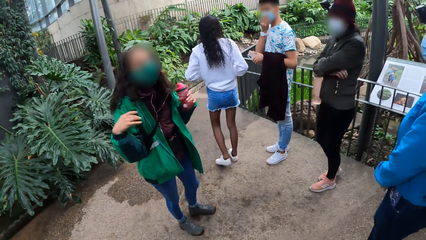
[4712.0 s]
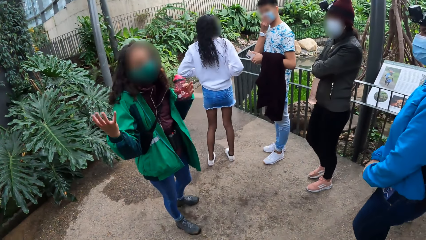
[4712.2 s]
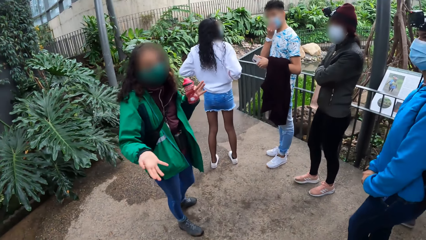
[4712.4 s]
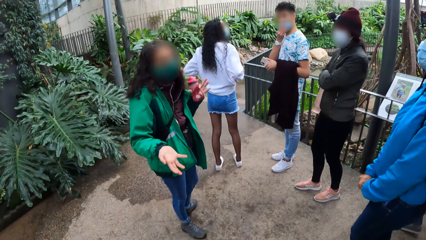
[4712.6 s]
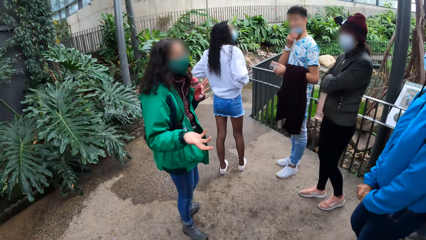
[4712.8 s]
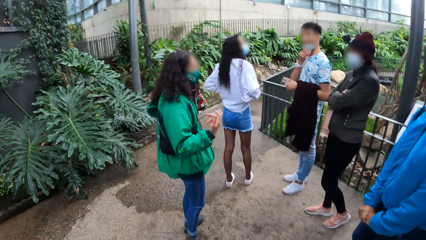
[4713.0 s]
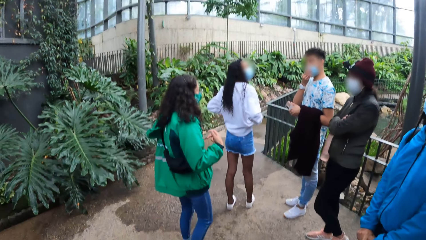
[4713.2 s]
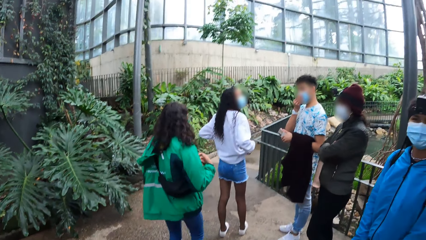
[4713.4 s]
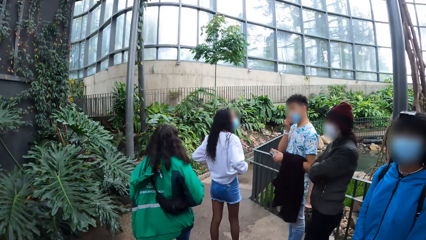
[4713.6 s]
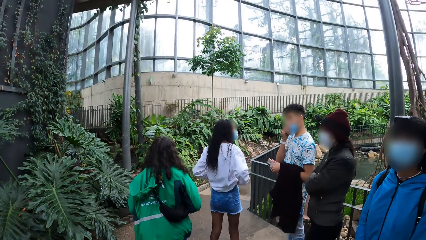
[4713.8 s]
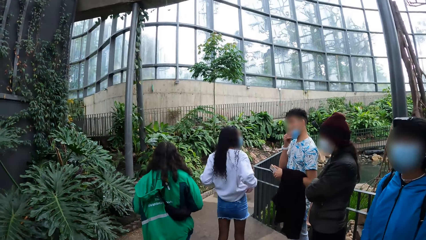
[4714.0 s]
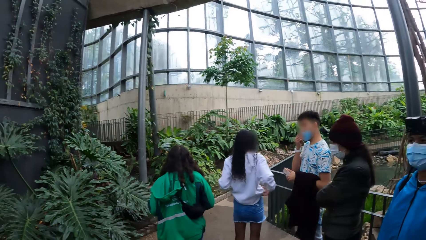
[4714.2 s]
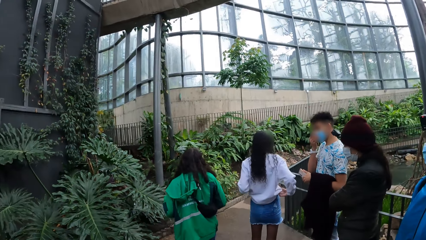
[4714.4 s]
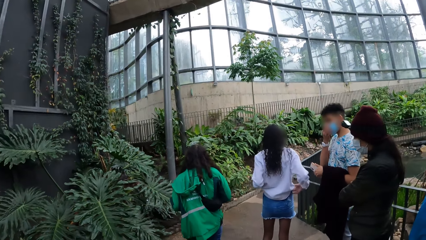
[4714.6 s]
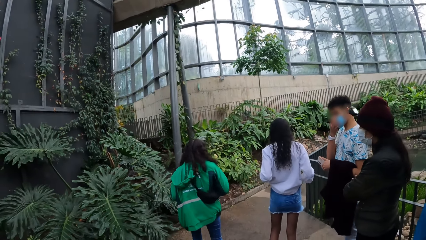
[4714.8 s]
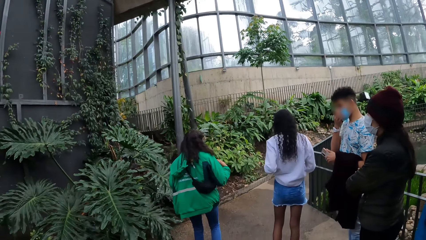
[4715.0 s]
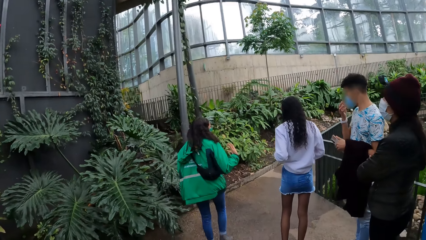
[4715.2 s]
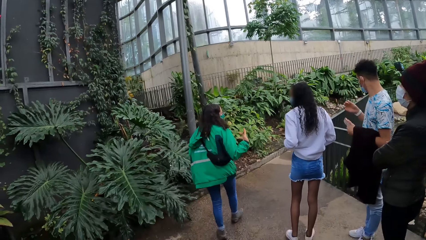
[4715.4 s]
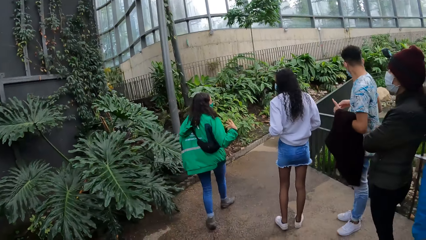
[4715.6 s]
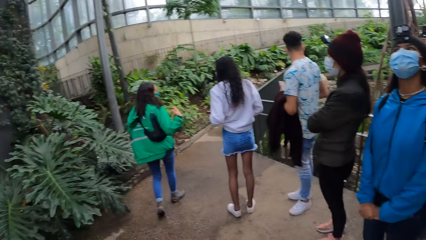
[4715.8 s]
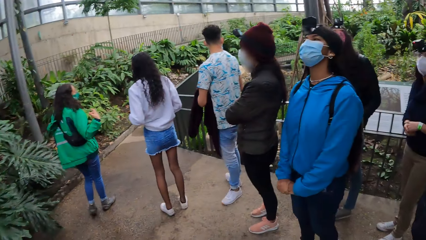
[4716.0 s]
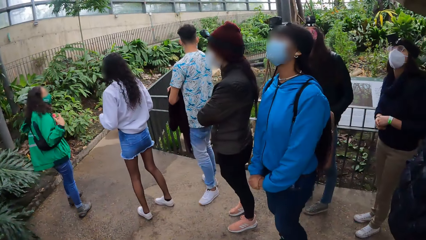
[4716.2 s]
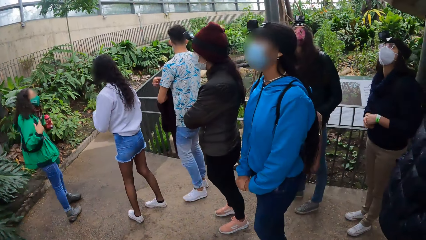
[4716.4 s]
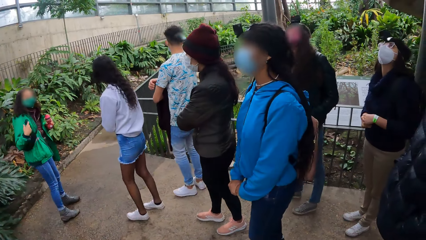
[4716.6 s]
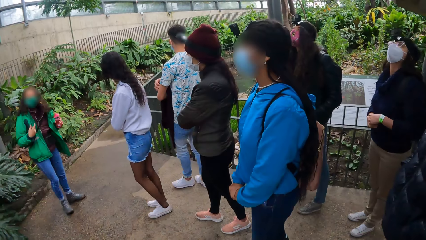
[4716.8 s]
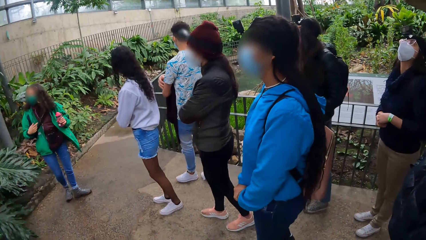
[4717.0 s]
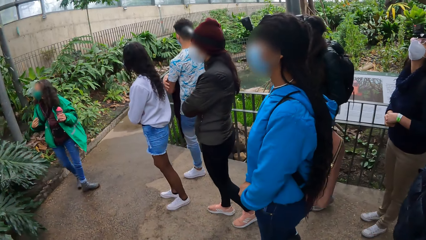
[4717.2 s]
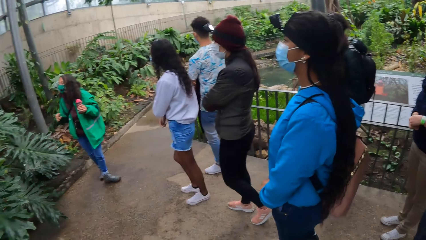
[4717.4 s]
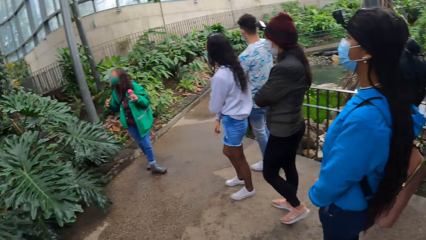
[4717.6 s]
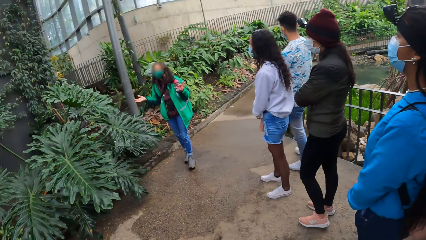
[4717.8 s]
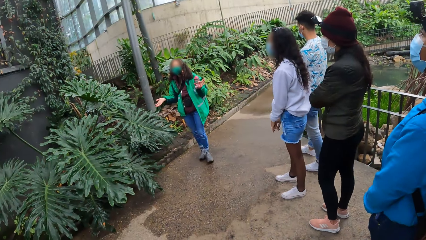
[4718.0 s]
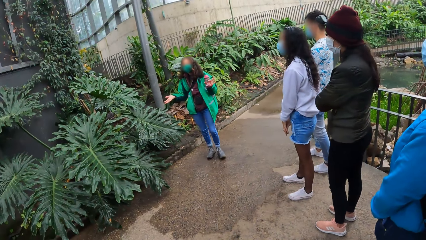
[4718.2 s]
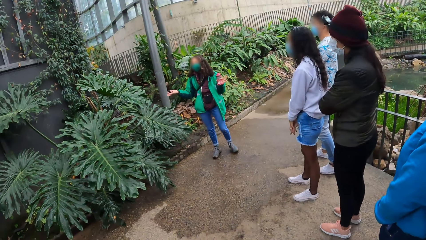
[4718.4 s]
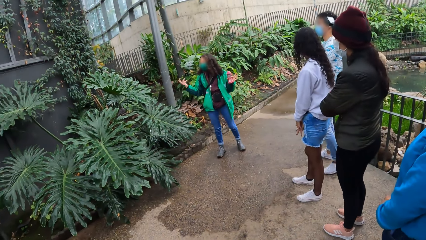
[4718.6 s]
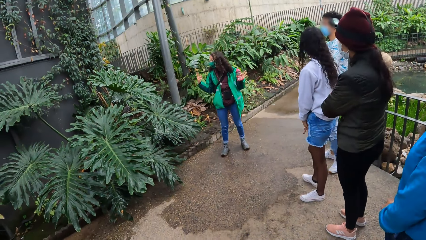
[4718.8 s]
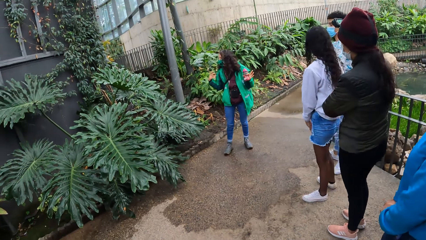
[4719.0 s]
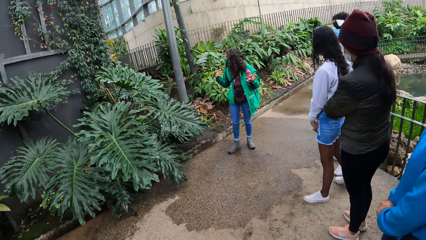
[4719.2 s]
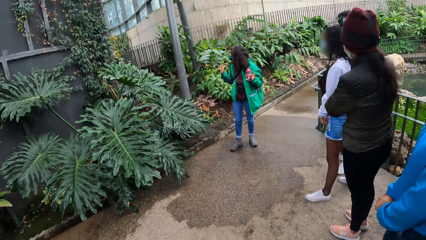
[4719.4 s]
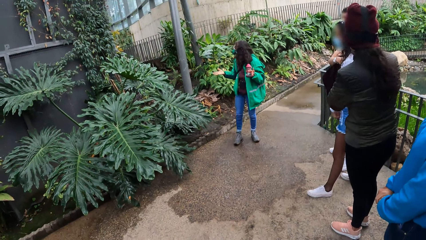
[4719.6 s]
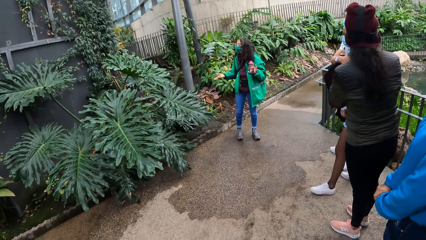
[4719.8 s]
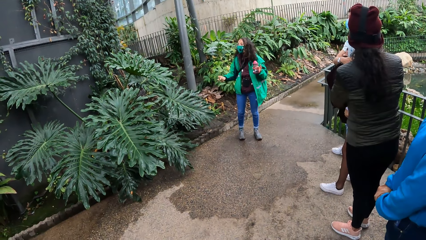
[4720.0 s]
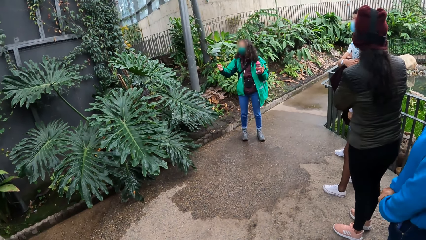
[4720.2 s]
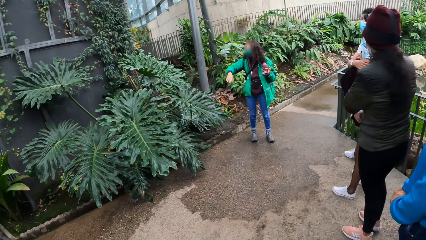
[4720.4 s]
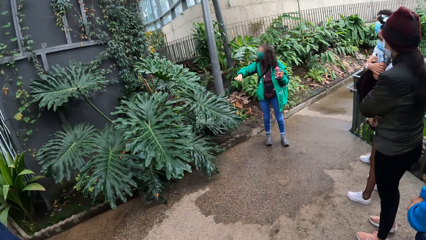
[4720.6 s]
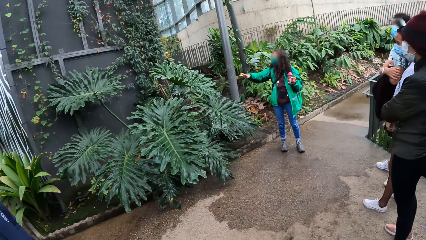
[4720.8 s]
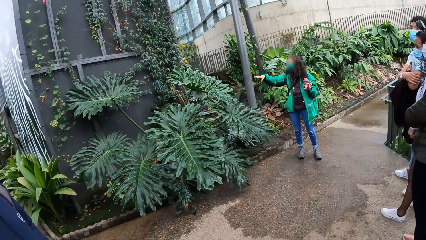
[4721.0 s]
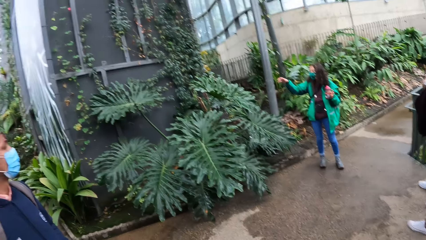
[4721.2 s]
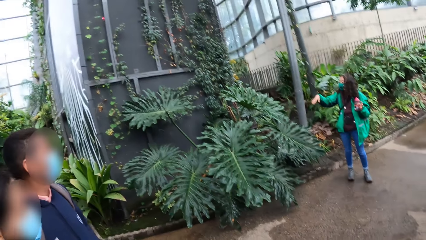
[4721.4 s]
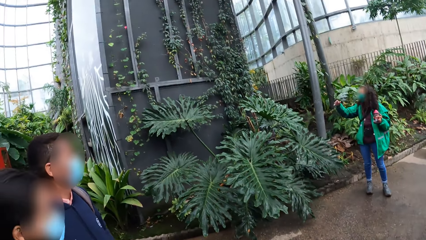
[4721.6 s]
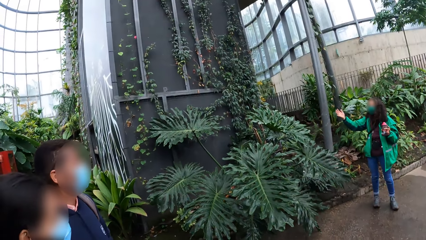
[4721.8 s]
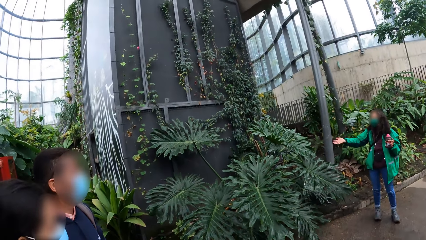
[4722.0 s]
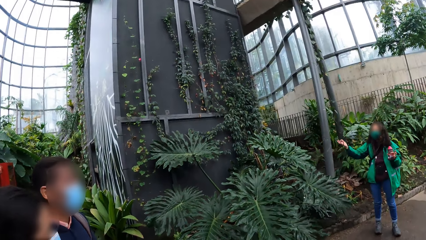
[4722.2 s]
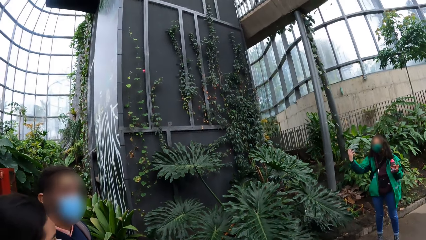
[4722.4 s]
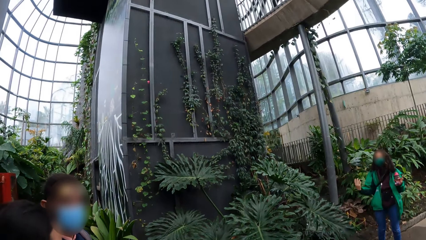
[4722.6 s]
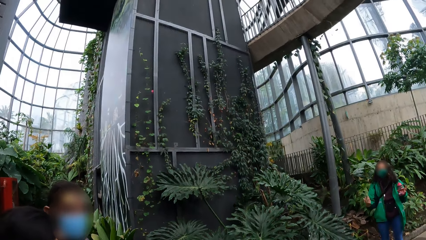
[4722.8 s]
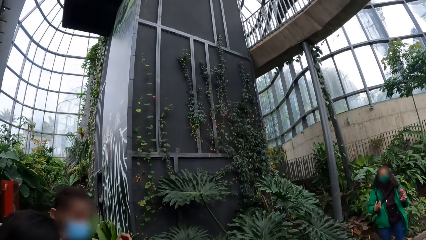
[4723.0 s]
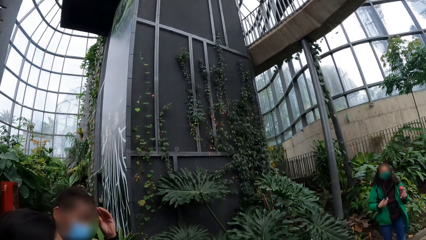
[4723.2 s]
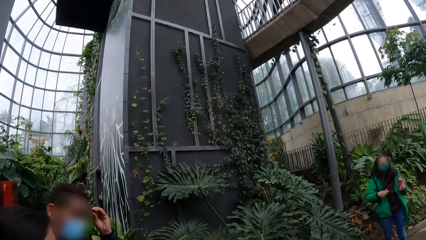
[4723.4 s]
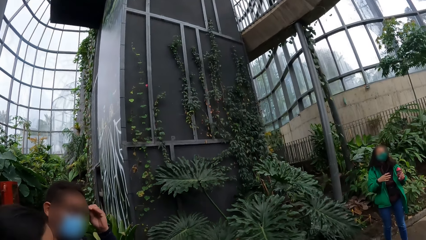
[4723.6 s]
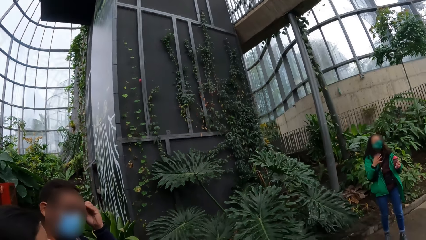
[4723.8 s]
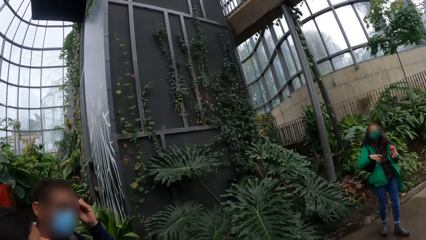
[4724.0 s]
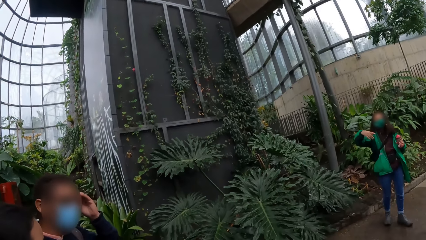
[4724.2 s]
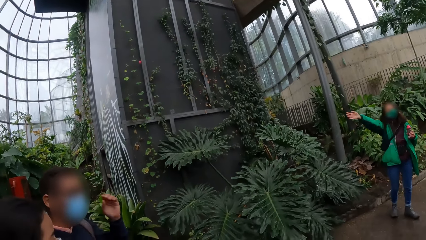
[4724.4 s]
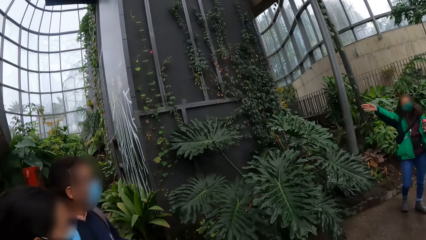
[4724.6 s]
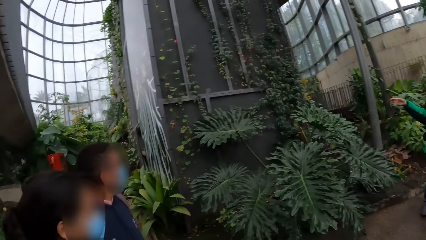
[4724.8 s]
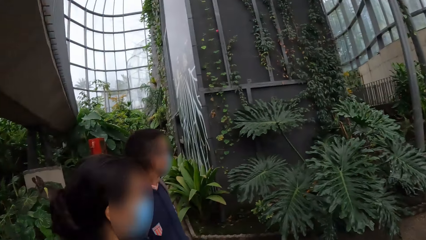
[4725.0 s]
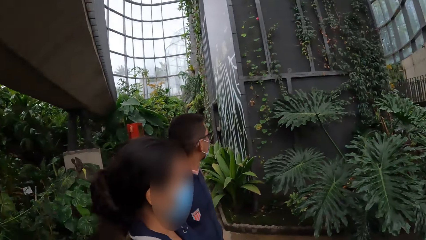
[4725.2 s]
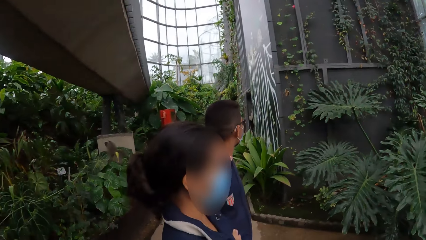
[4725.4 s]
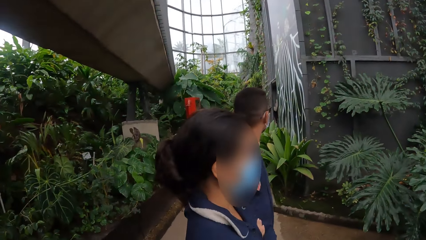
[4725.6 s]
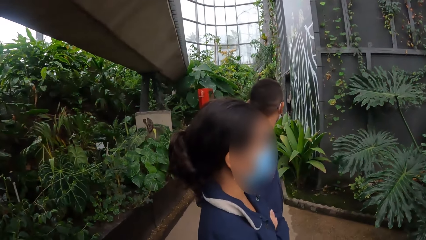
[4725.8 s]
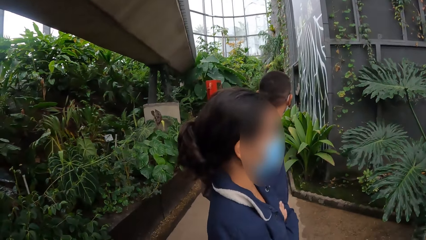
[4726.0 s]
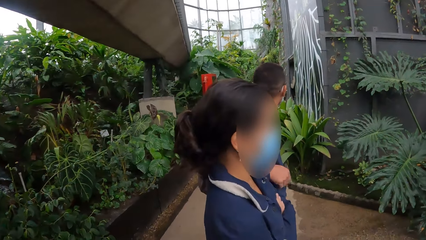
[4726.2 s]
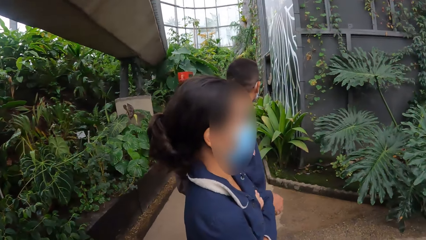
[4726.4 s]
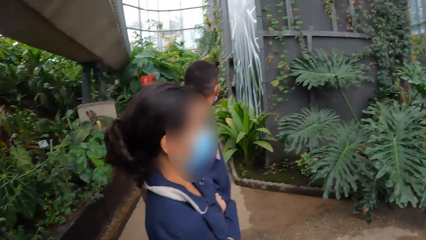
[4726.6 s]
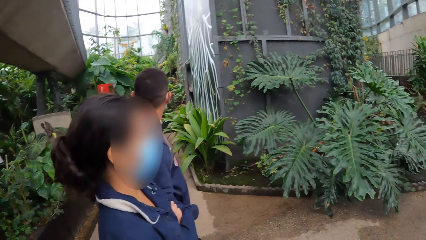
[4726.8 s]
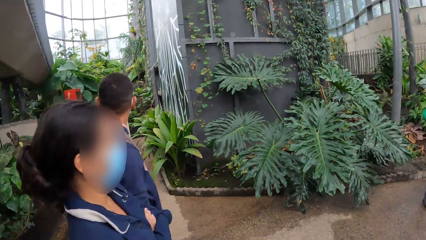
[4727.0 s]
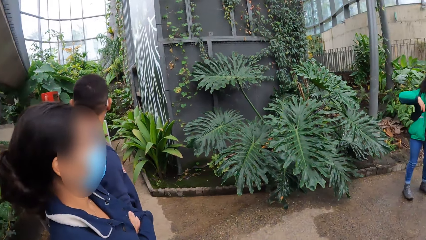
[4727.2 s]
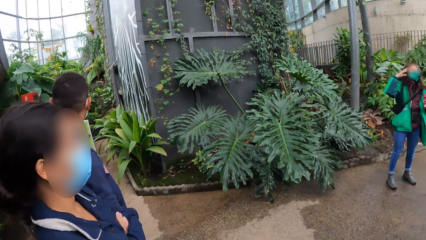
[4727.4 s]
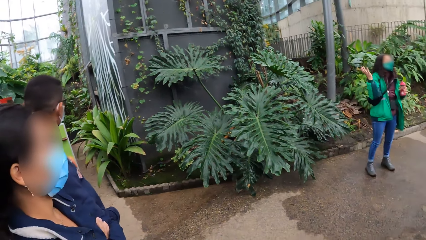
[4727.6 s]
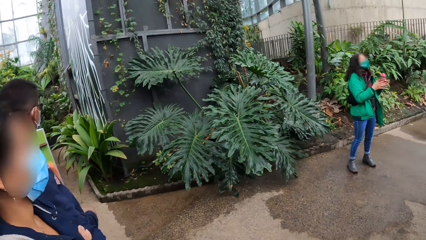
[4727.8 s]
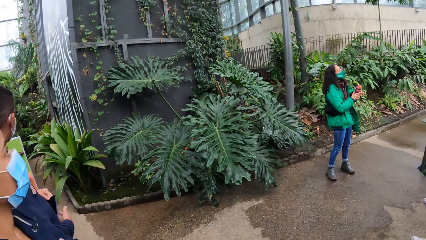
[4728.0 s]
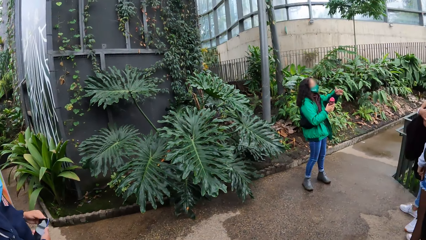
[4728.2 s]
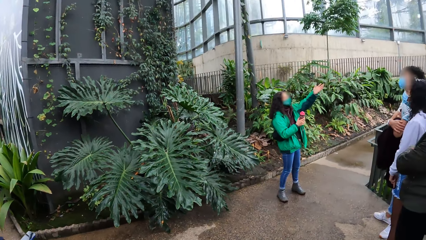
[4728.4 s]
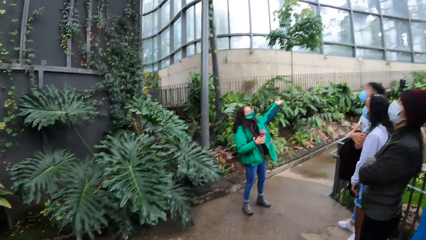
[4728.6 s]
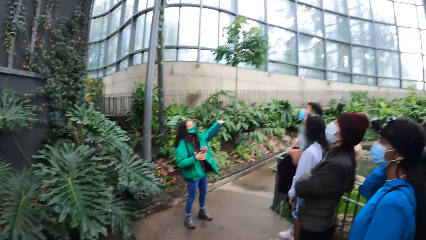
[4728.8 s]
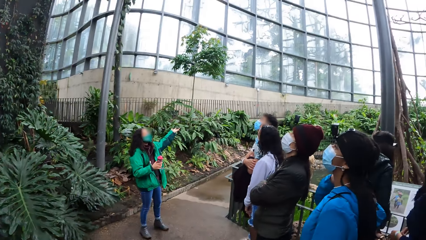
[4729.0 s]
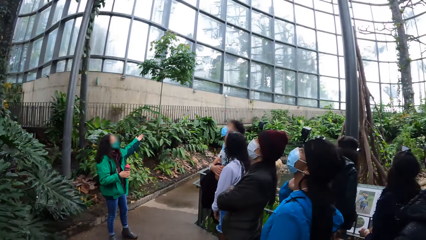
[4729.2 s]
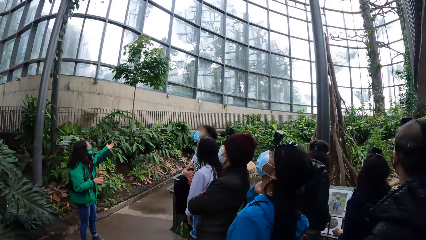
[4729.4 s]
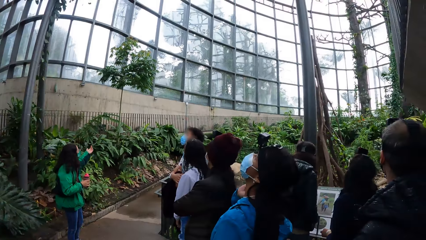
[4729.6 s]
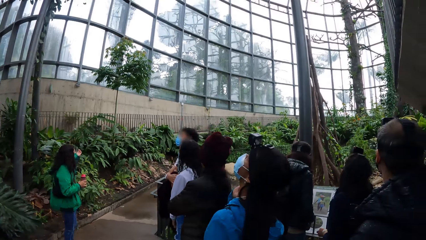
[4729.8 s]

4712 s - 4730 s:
The camera wearer looks at a woman. They look around the compound with the team. The woman converses with the team. The camera wearer looks around the compound. The woman transfers the bottle from her left hand to her right hand.
